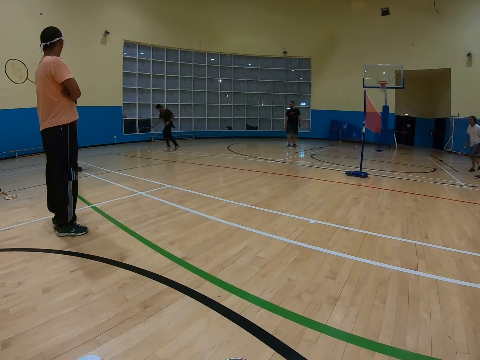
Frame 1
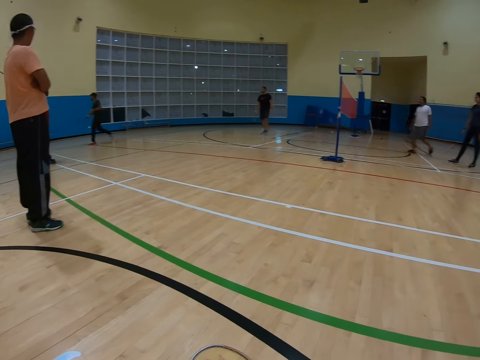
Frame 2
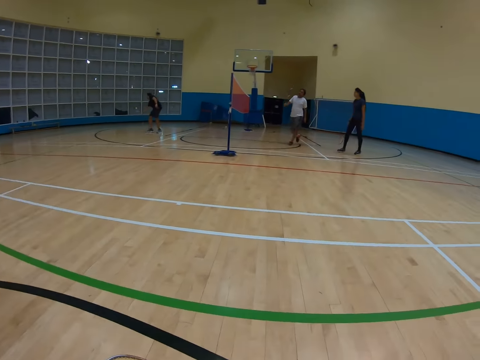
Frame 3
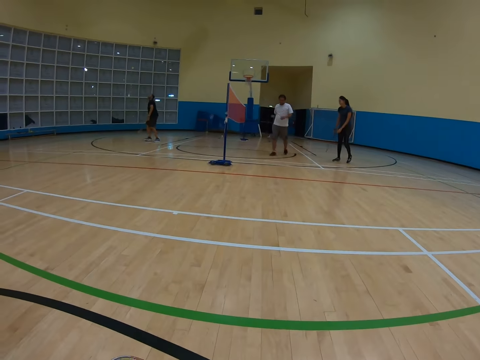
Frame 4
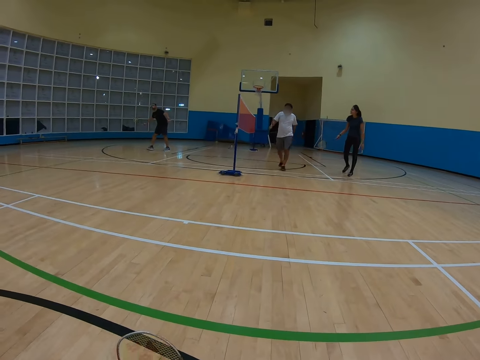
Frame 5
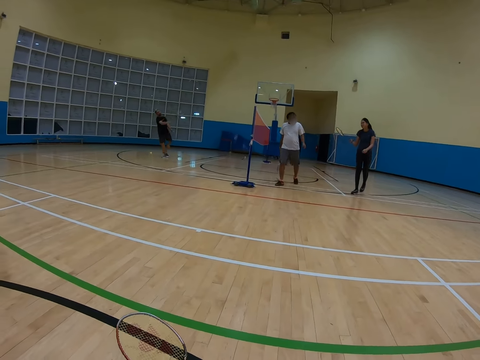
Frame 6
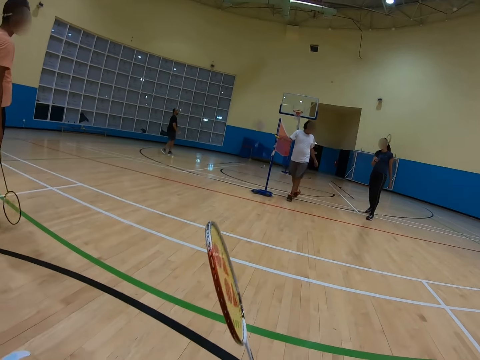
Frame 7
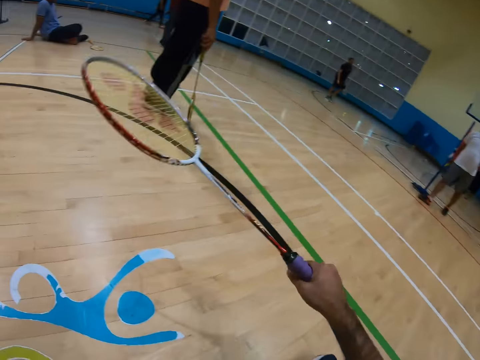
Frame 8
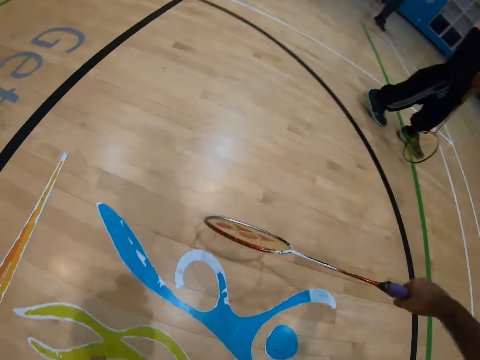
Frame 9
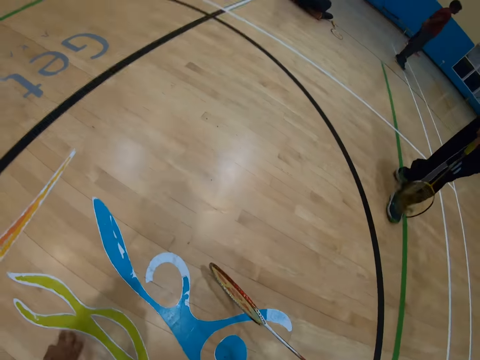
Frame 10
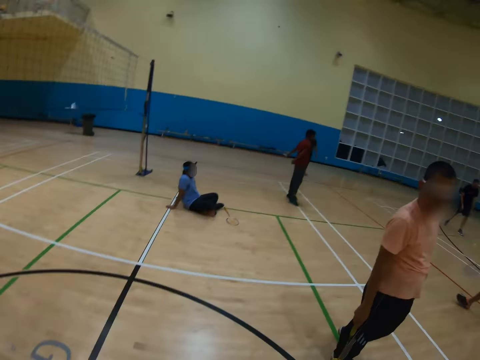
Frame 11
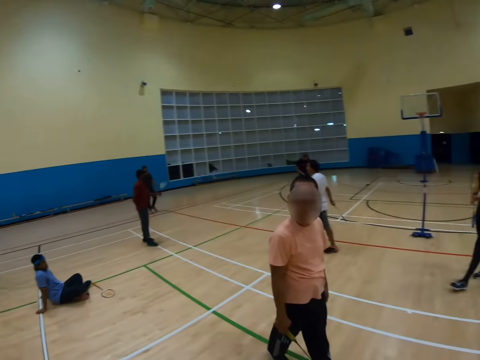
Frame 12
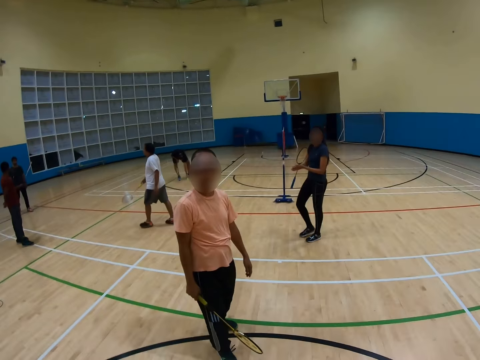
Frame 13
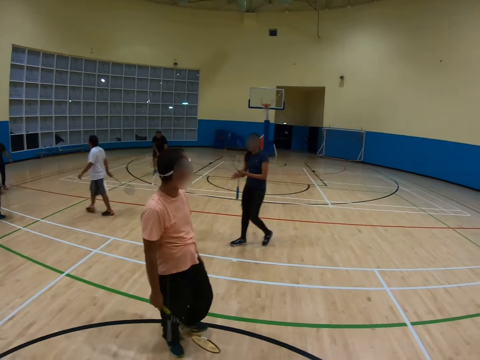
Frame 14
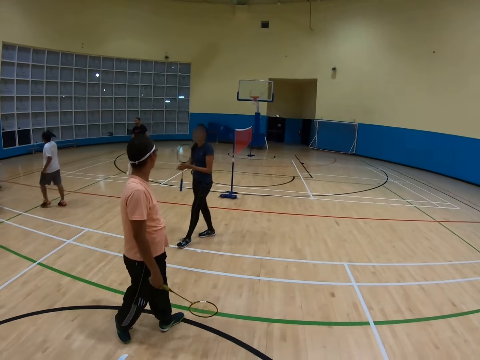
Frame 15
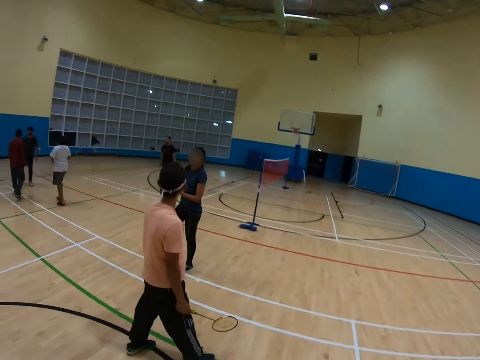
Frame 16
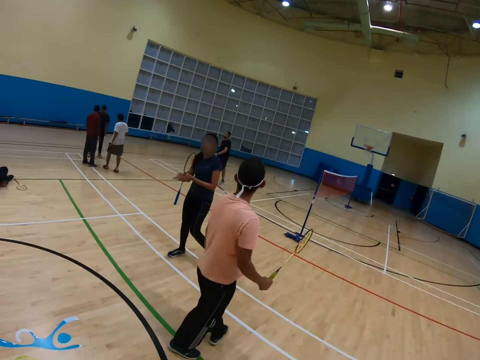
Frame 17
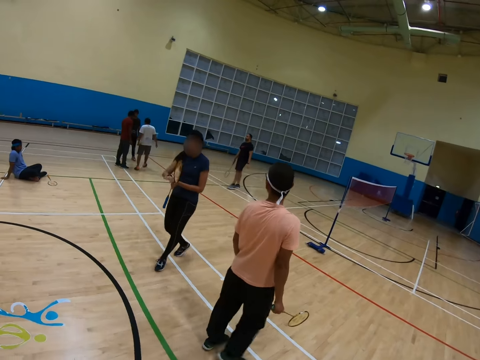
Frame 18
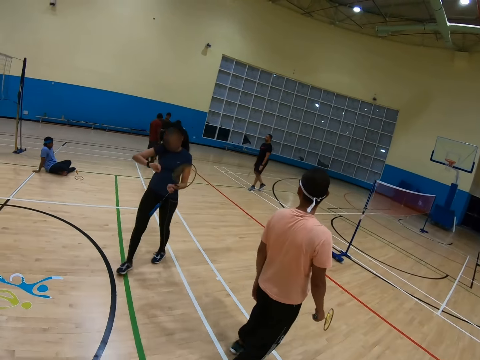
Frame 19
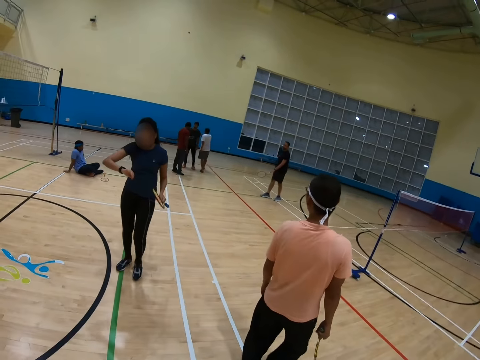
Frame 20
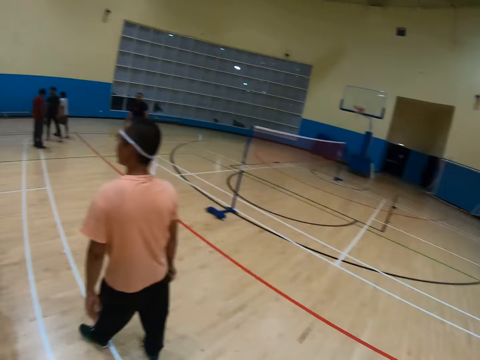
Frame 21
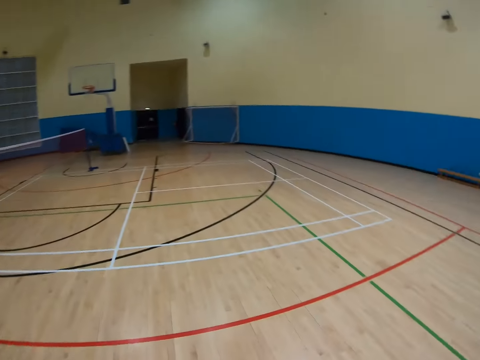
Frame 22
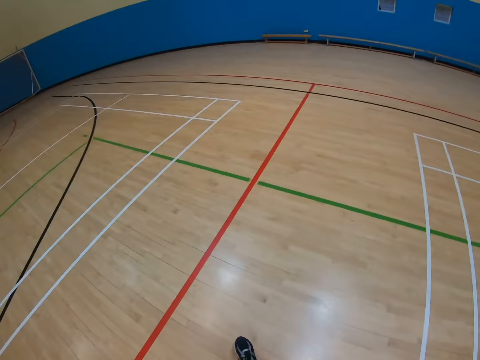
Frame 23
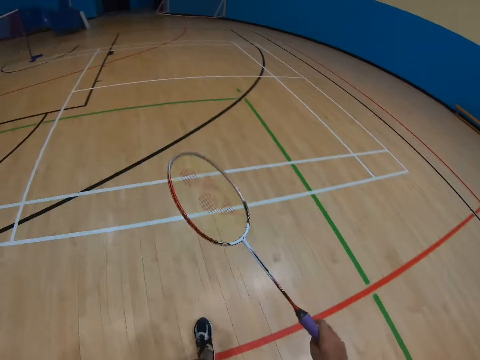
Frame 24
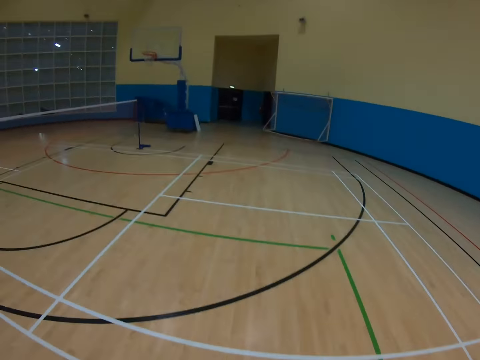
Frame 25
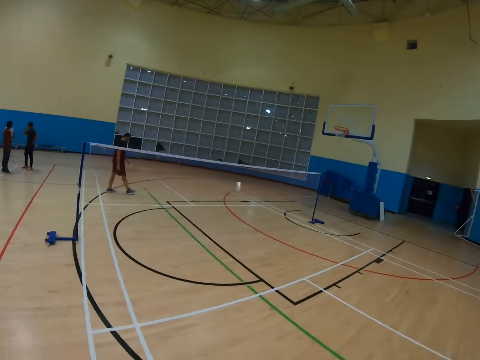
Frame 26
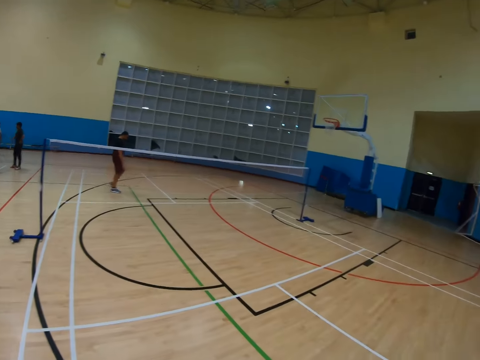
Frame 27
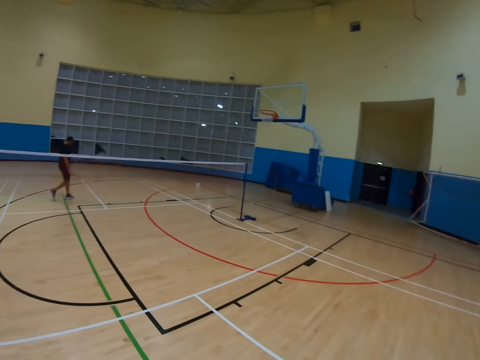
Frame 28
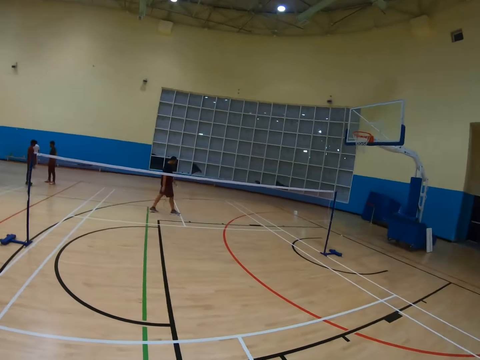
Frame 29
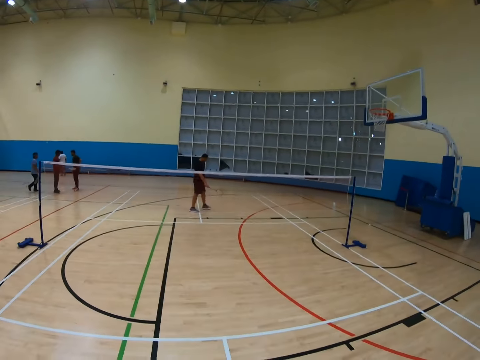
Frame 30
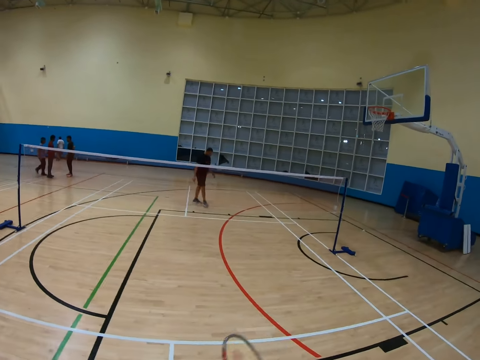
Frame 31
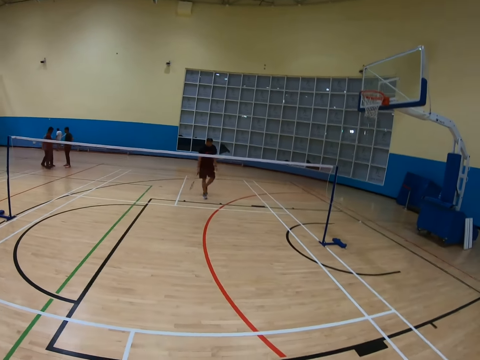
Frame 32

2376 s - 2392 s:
The camera wearer stands up. A man walks in the badminton court. The camera wearer walks in the badminton court.

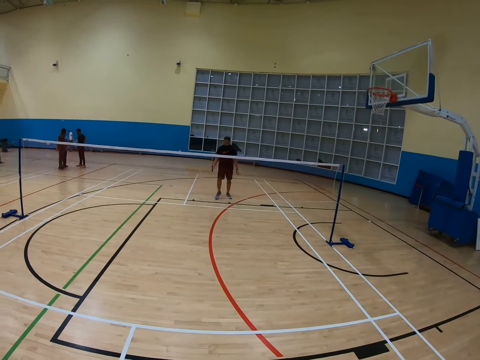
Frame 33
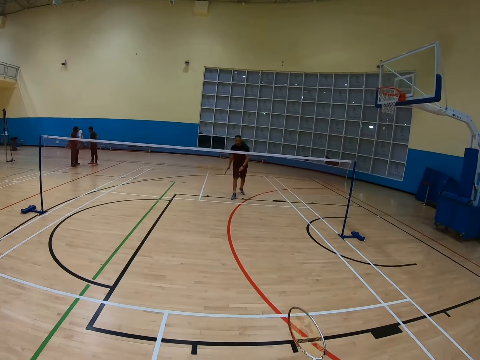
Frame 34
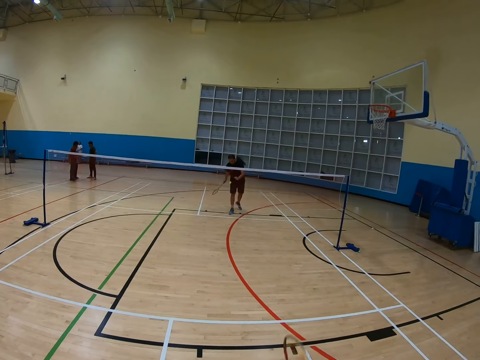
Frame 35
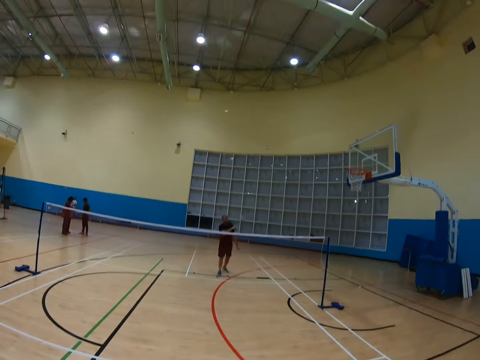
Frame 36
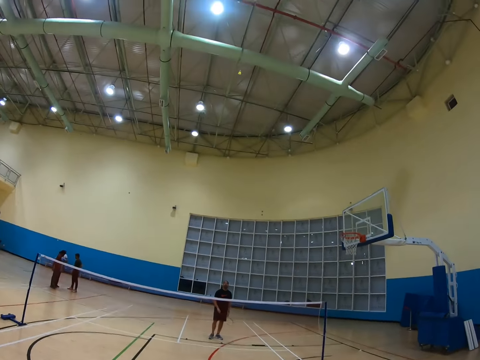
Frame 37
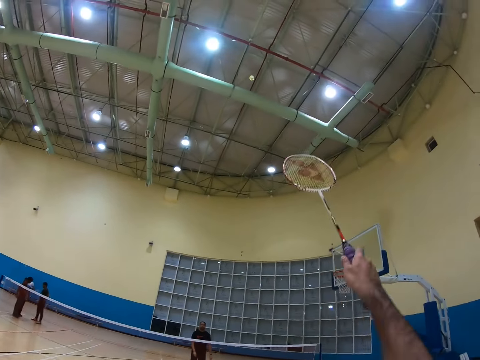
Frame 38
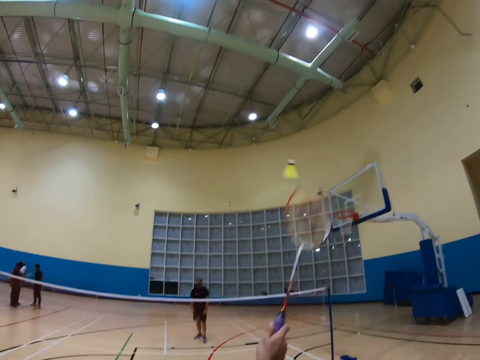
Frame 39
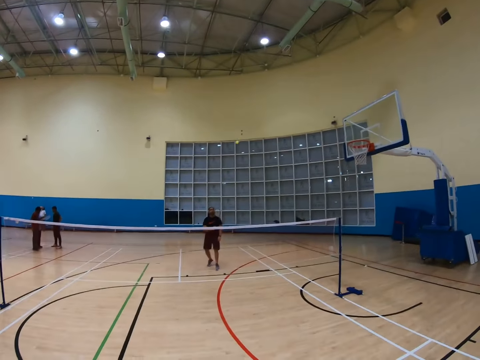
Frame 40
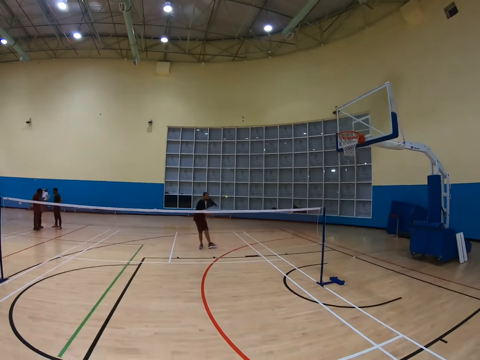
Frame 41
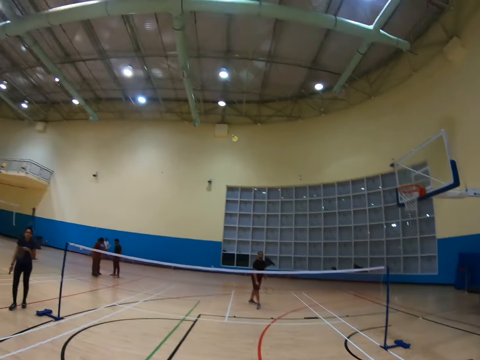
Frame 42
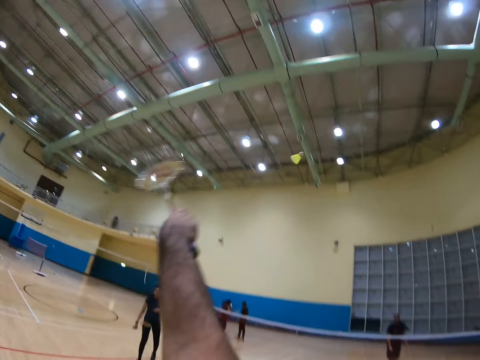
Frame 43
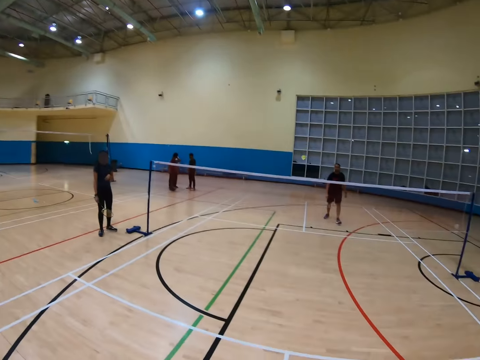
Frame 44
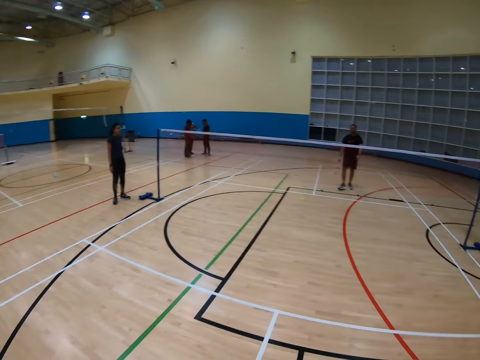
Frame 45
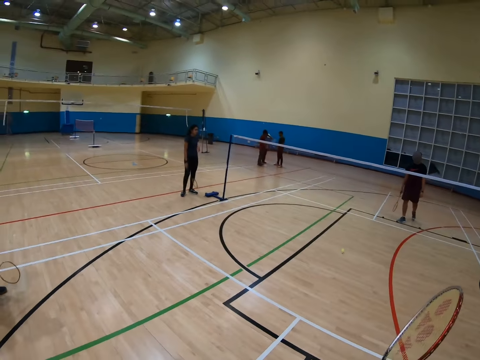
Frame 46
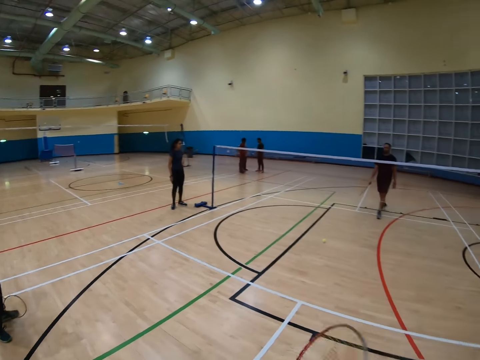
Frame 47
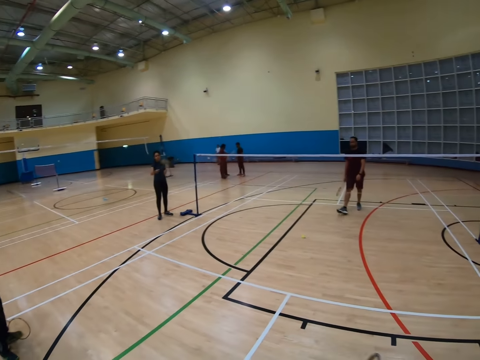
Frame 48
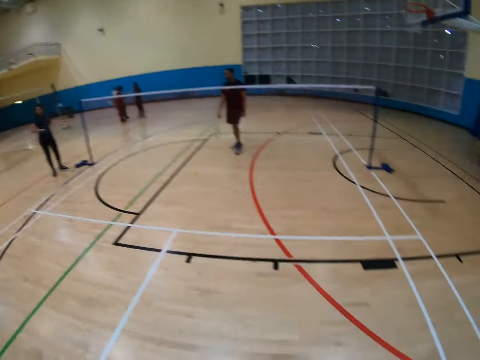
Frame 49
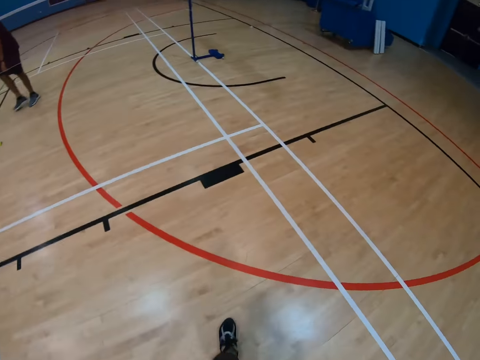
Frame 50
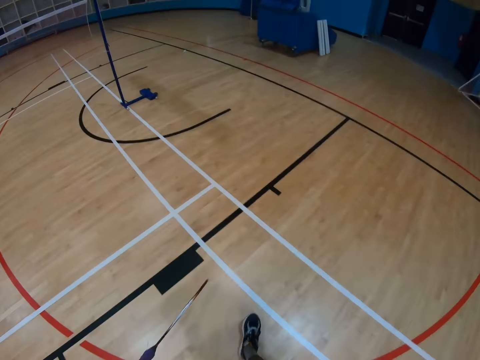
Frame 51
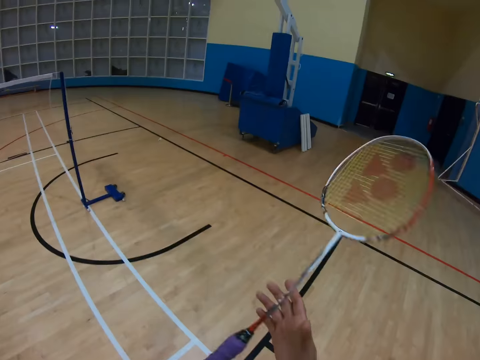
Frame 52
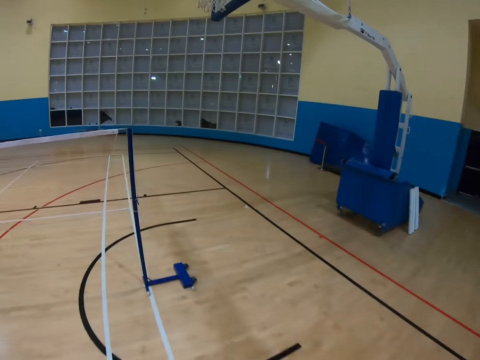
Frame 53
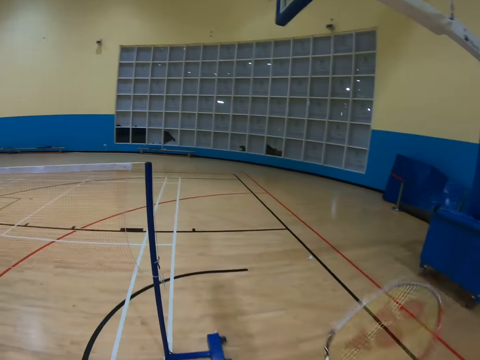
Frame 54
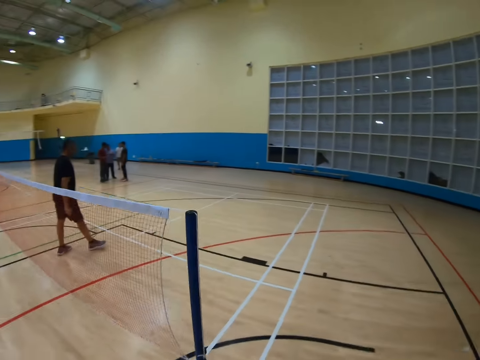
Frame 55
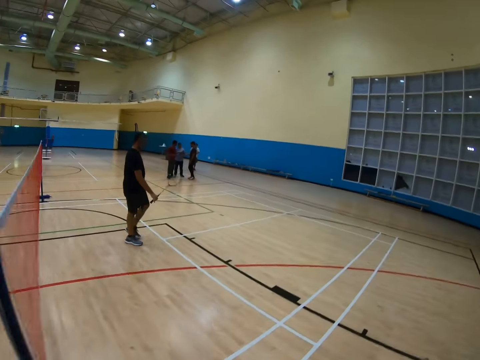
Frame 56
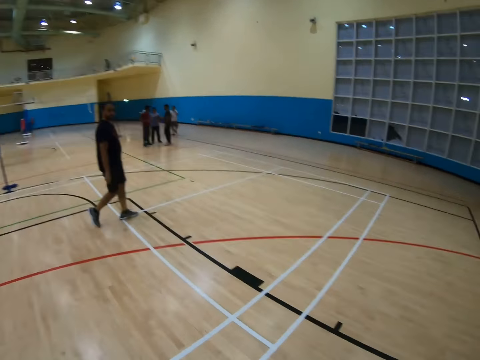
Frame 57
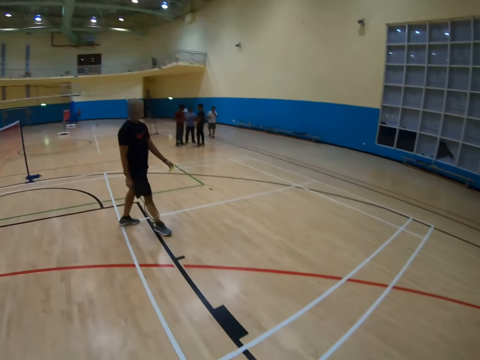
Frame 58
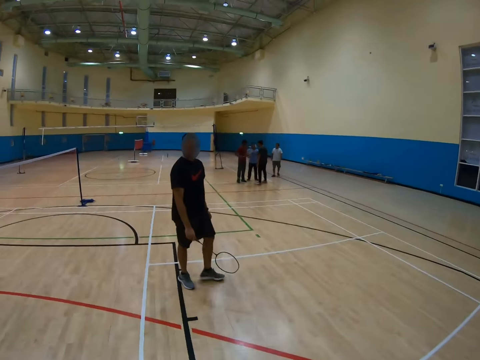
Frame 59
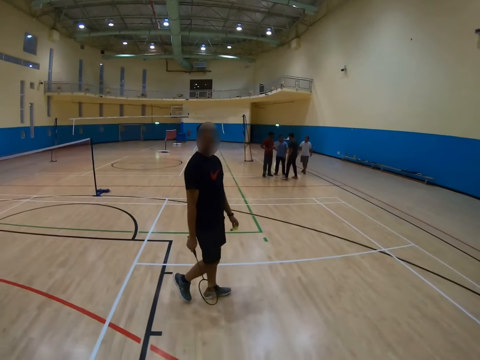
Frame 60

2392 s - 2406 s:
A man throws the shuttlecock. The camera wearer plays badminton. They throw the shuttlecock. They walk in the badminton court. The man walks in the badminton court.
